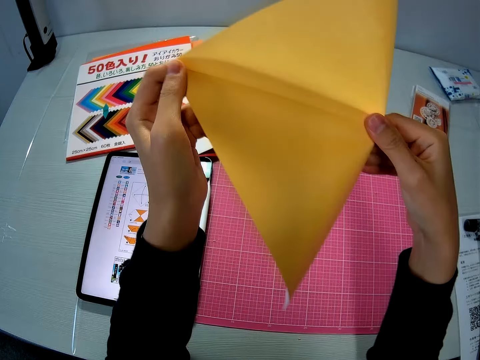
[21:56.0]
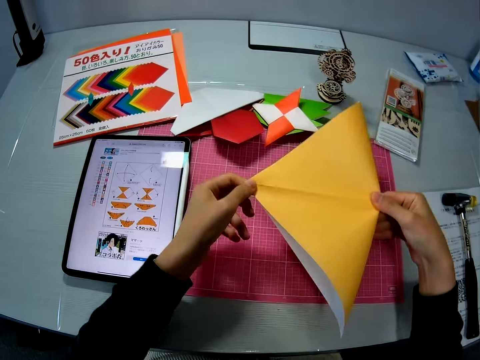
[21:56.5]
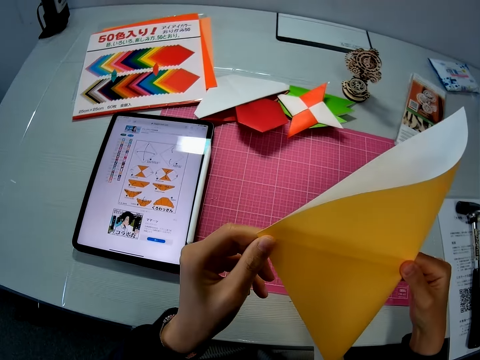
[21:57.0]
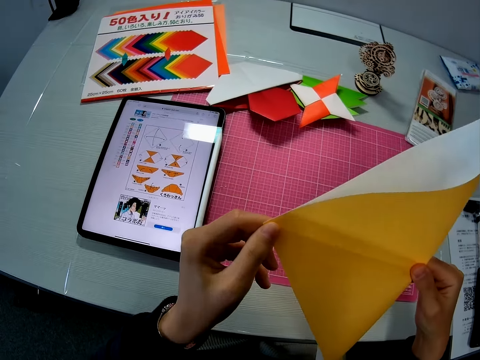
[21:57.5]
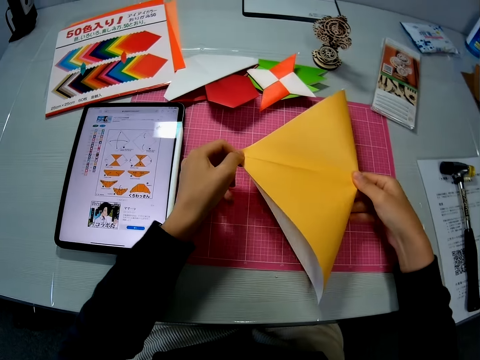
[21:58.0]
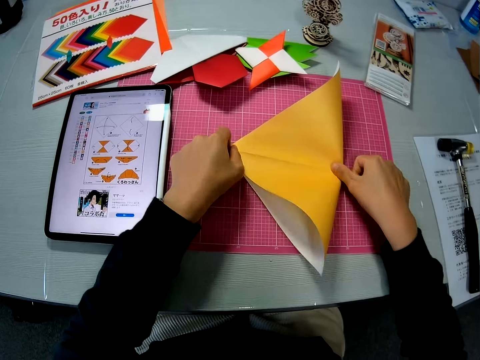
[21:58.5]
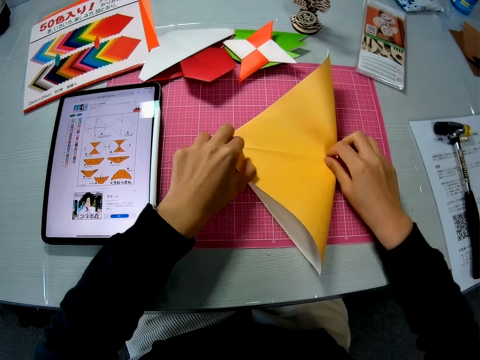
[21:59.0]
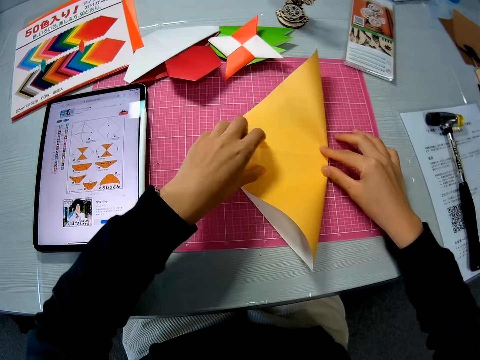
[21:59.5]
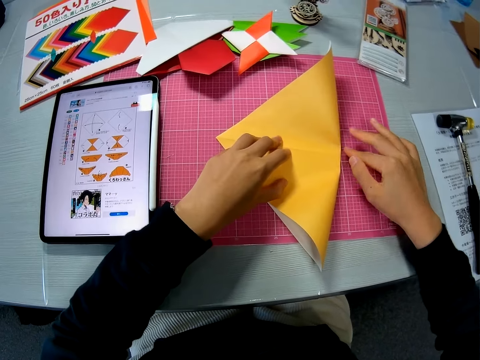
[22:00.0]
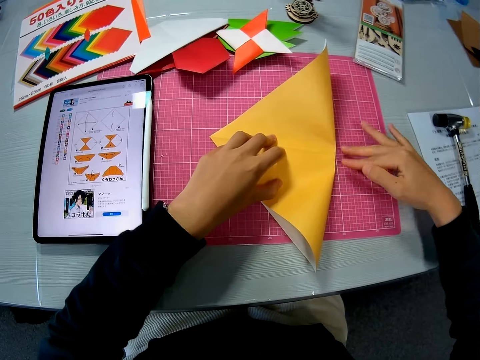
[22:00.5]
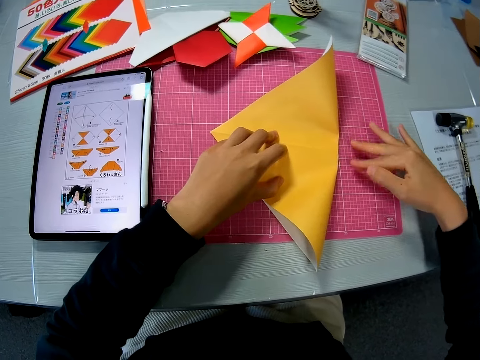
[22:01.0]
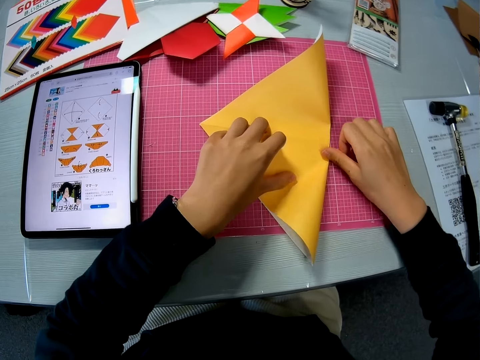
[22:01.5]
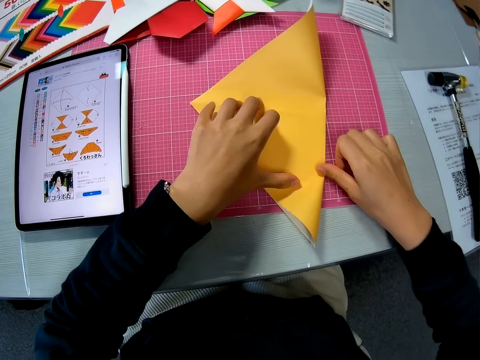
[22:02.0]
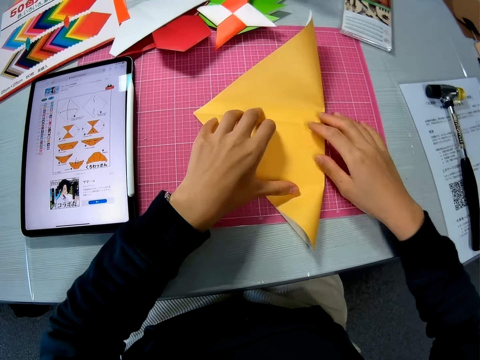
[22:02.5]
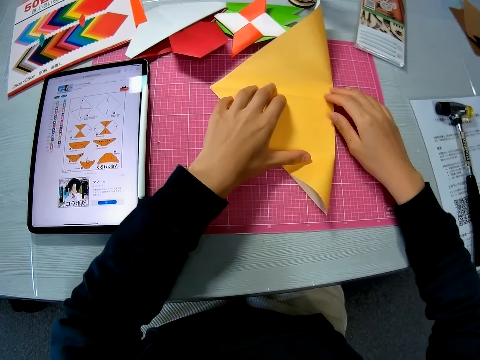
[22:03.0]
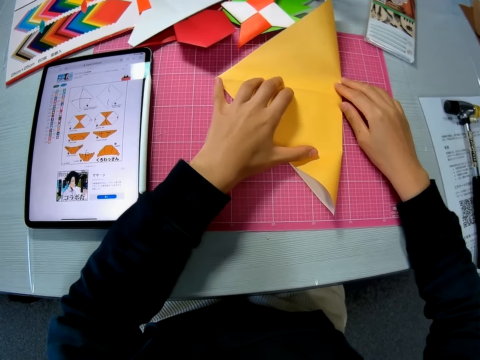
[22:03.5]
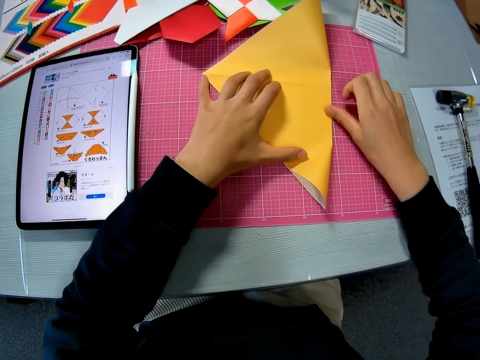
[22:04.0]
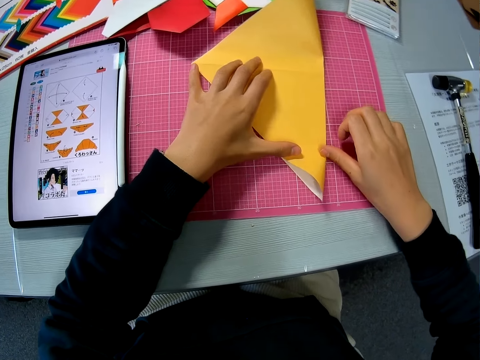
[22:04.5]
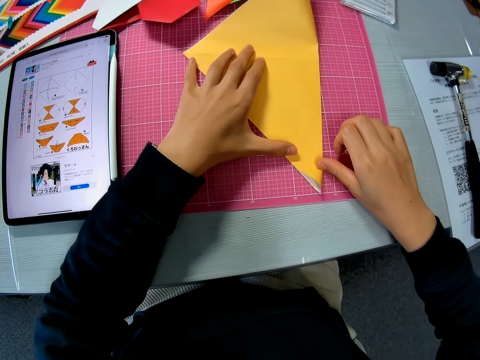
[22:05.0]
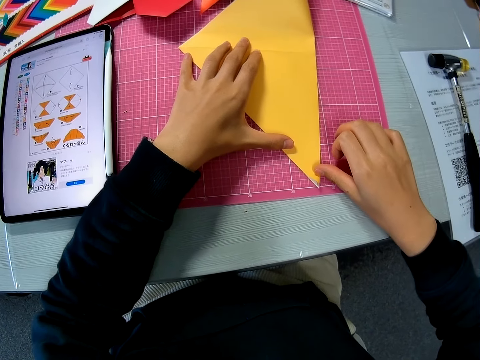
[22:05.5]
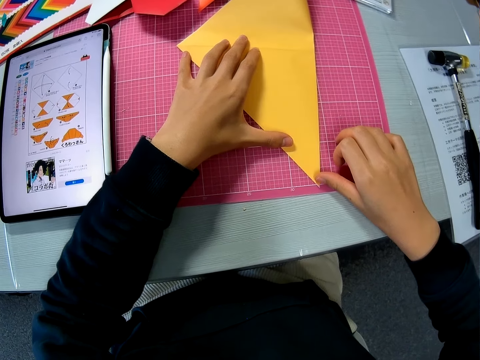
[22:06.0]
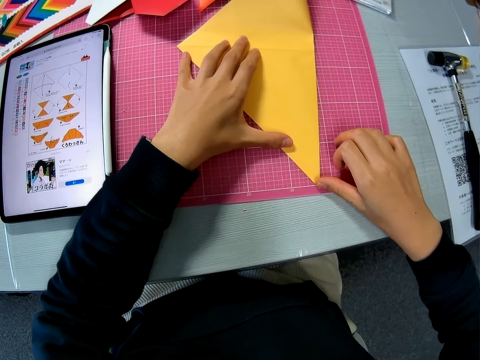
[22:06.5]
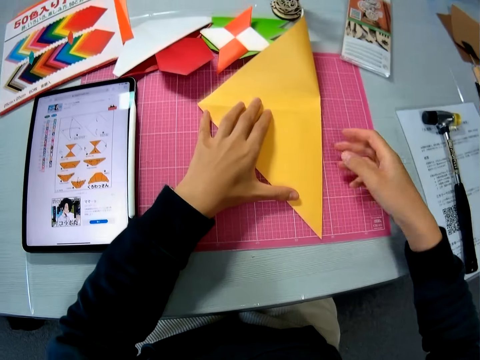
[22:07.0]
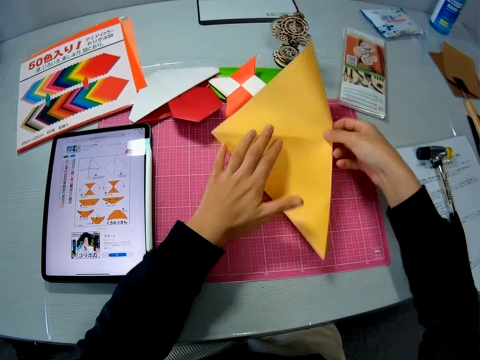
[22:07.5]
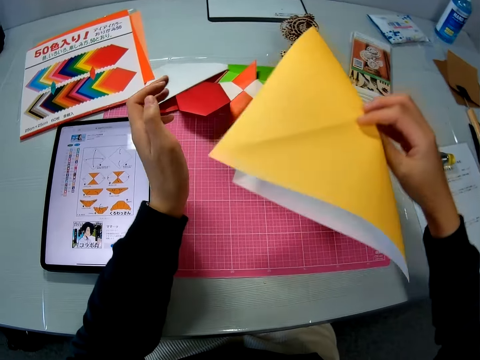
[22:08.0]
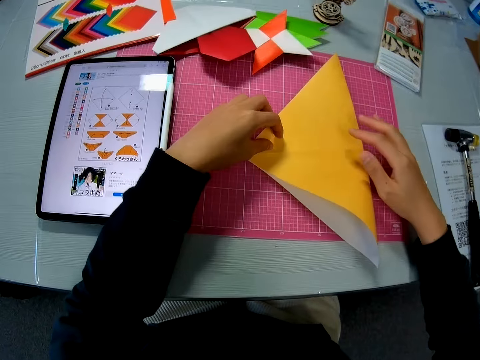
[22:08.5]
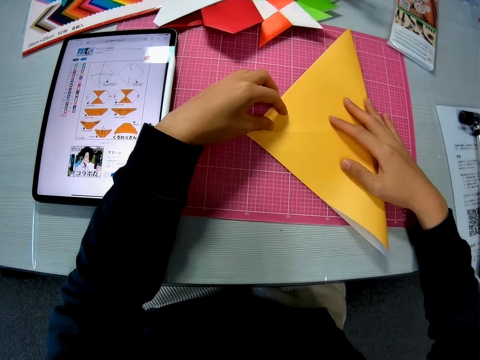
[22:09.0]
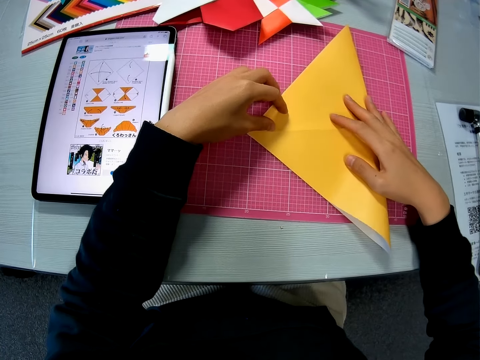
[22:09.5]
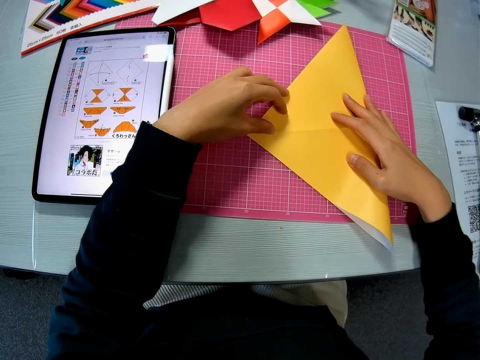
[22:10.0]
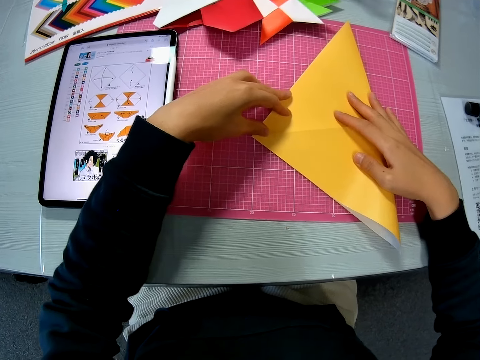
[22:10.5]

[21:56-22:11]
The camera wearer puts the paper on a mat. They fold the yellow colored paper on the table. They align the paper. They flip the paper. They adjust the yellow colored paper on the table. They put the paper on the mat.

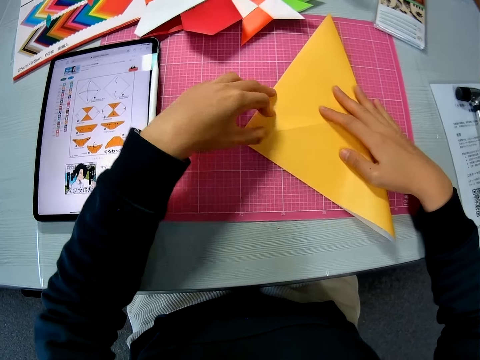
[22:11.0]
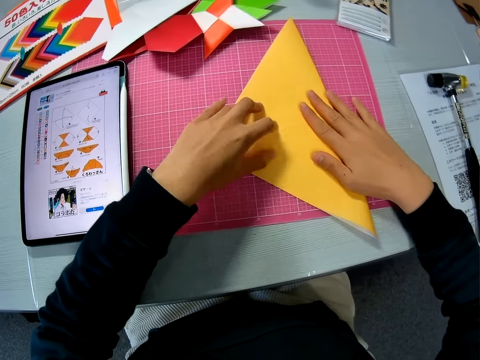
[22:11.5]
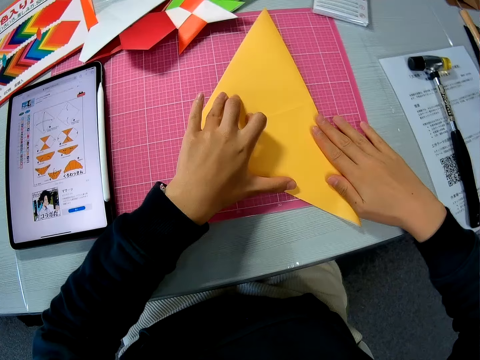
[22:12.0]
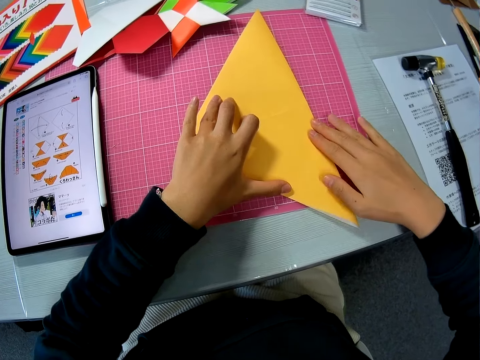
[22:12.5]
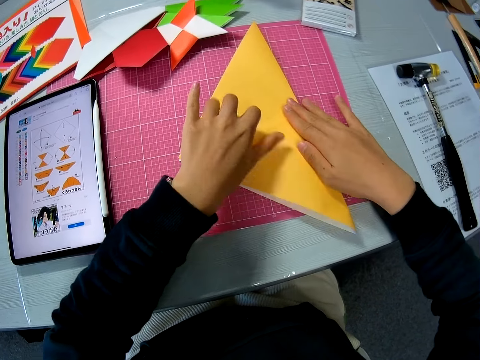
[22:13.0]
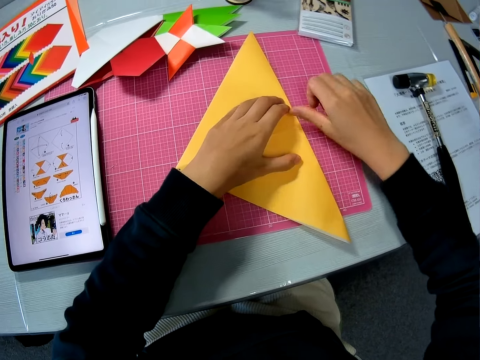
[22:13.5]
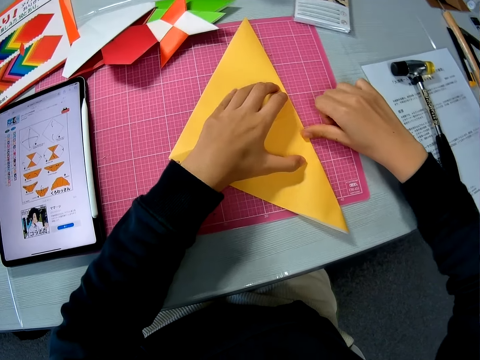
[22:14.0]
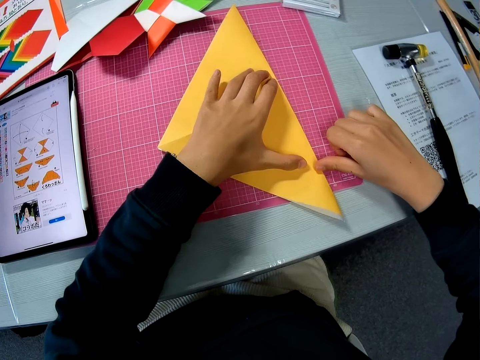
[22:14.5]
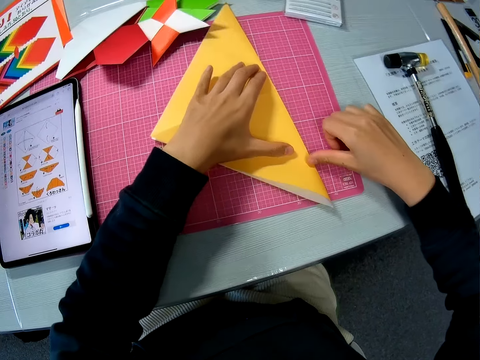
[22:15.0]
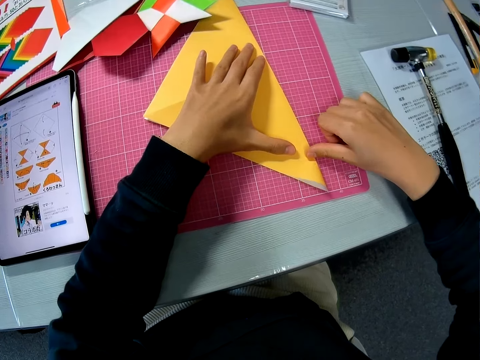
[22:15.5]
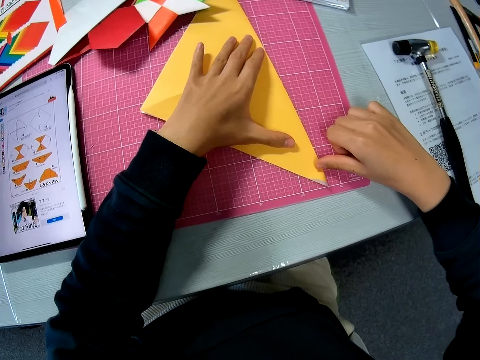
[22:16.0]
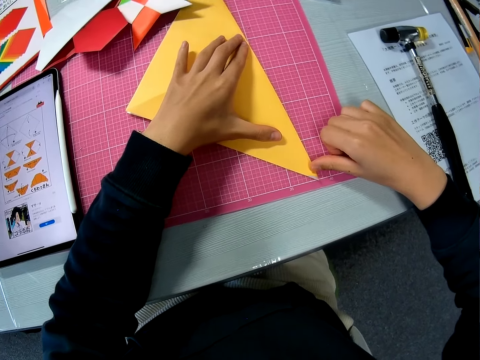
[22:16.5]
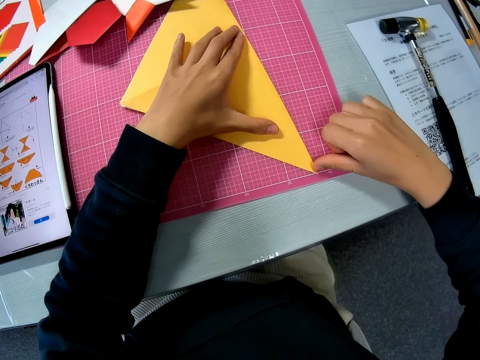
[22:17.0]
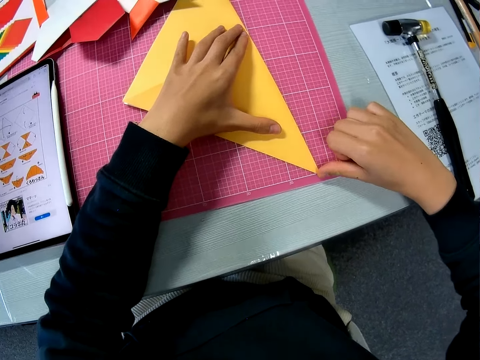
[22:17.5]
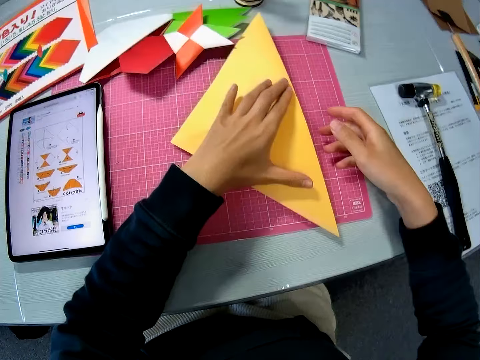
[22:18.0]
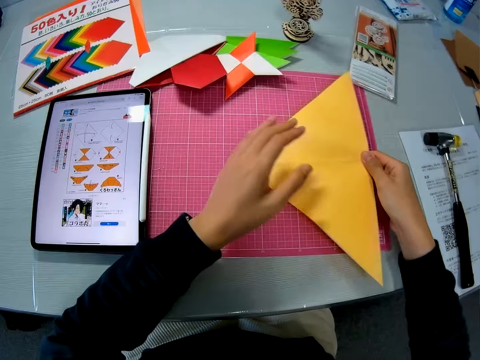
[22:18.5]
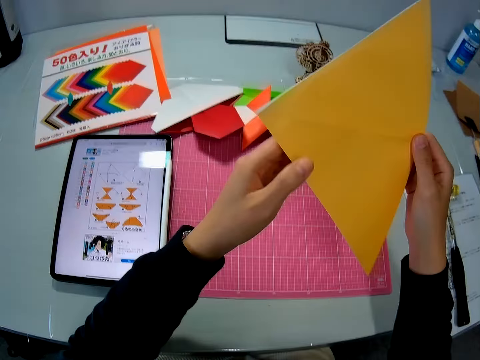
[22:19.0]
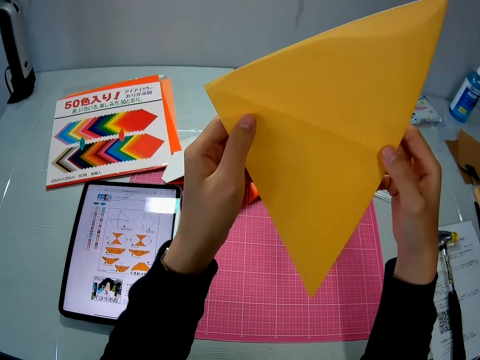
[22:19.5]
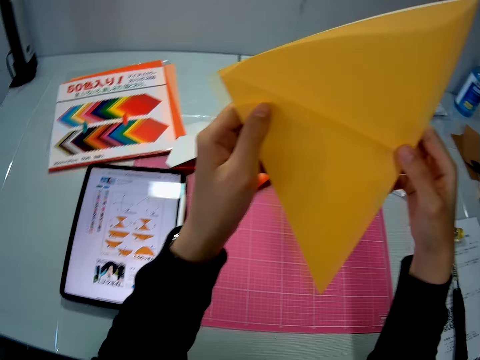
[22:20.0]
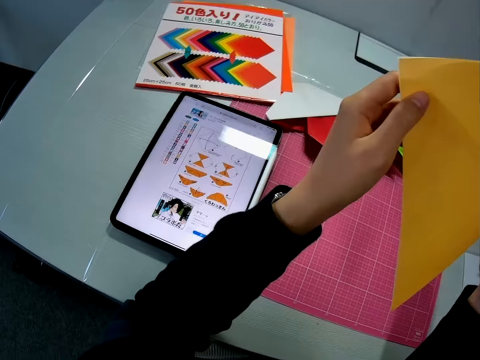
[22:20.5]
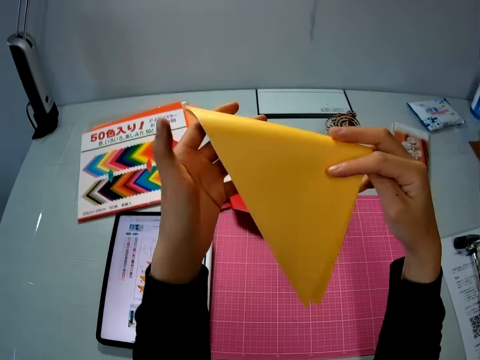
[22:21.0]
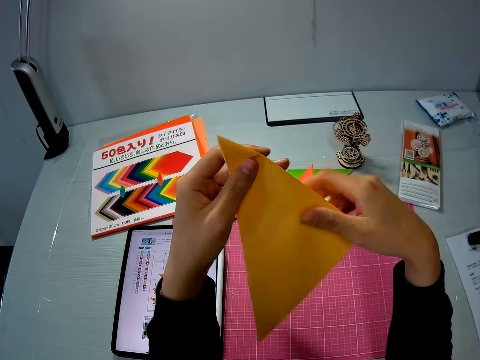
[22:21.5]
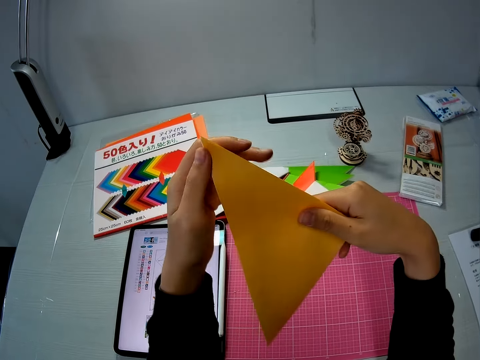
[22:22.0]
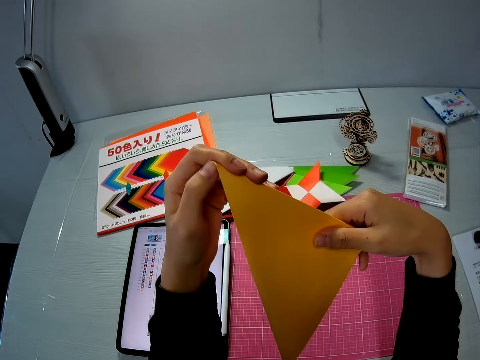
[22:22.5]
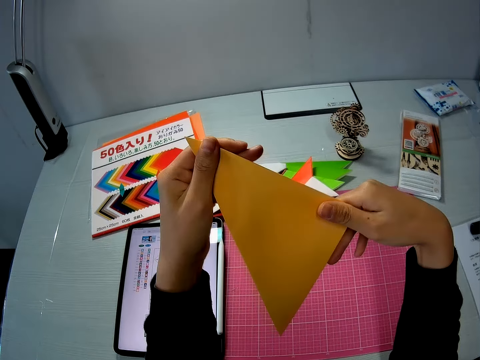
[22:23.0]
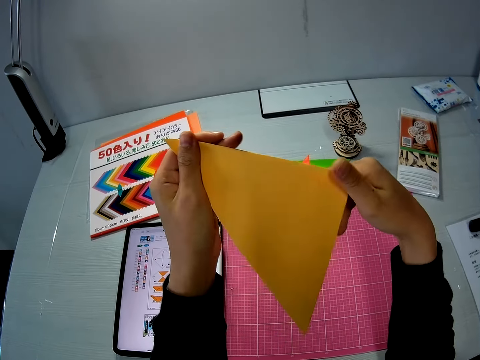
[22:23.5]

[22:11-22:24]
The camera wearer holds the paper with both hands. She aligns the paper. She folds the yellow colored paper on the table. She lifts a paper star off the mat. She folds the yellow colored paper in her hands.
